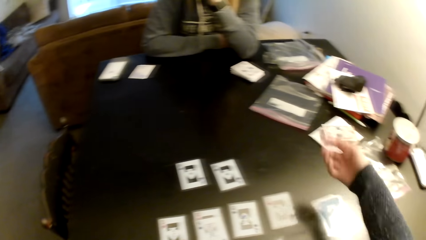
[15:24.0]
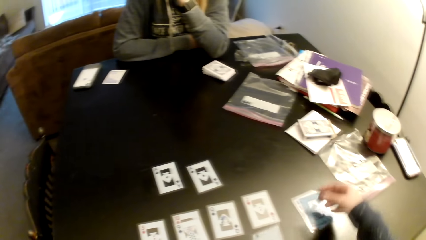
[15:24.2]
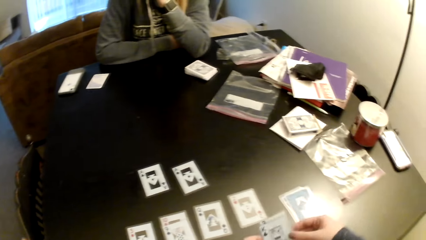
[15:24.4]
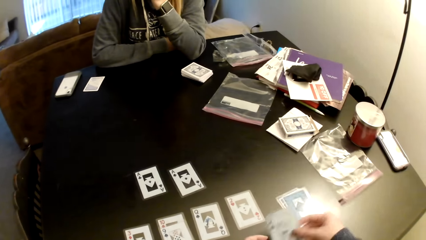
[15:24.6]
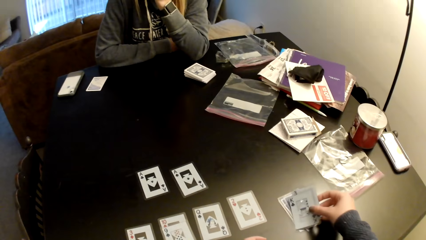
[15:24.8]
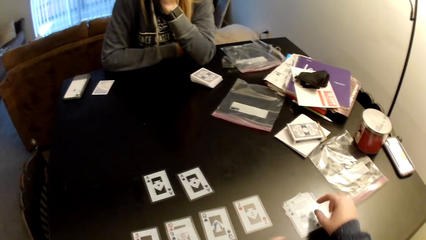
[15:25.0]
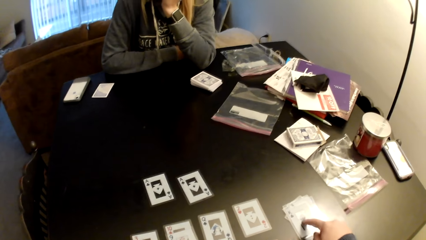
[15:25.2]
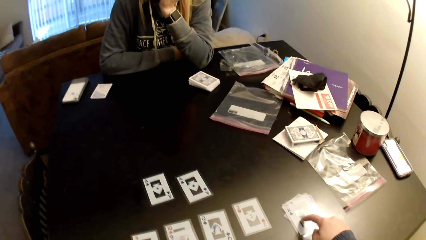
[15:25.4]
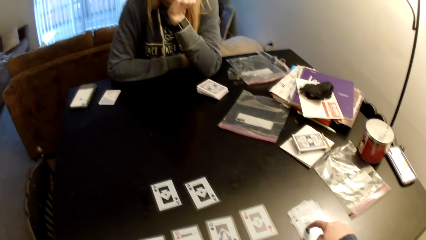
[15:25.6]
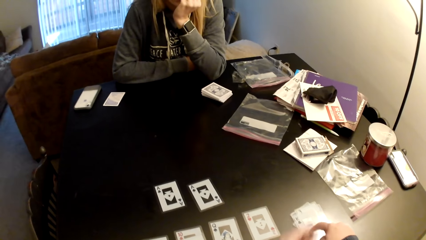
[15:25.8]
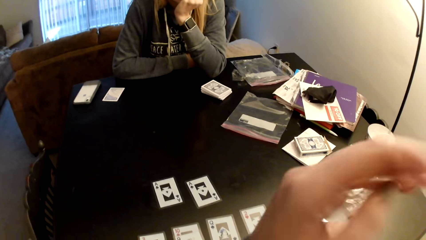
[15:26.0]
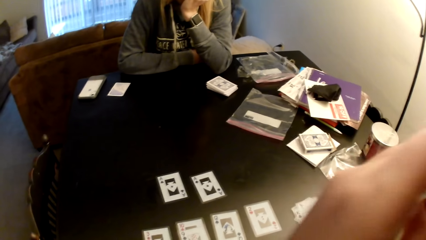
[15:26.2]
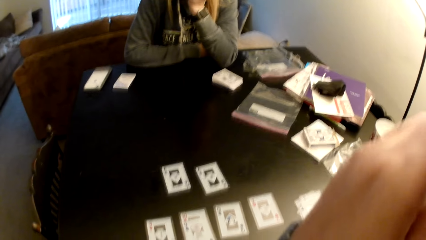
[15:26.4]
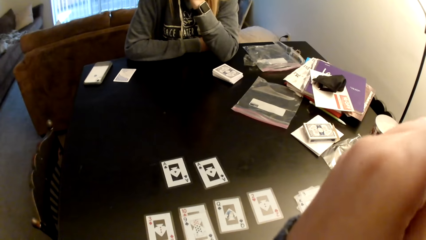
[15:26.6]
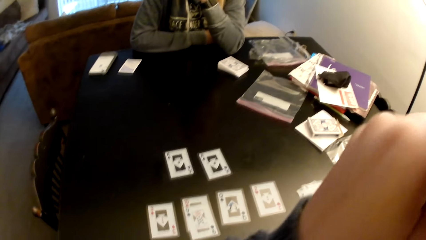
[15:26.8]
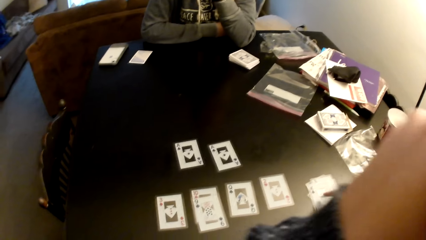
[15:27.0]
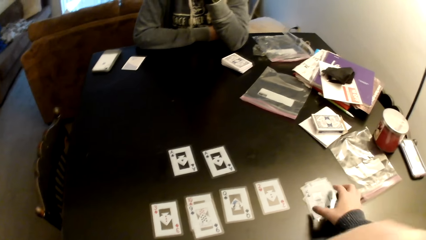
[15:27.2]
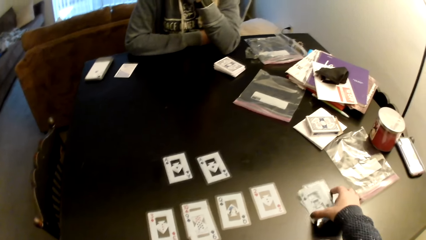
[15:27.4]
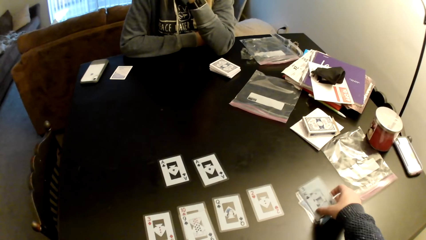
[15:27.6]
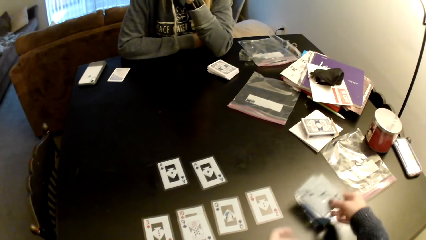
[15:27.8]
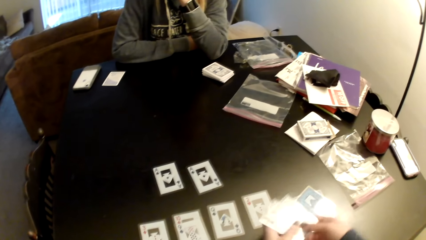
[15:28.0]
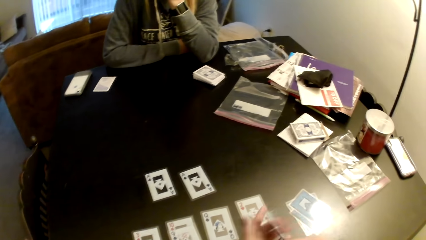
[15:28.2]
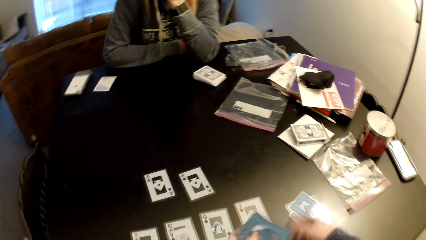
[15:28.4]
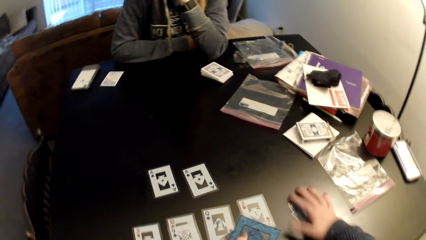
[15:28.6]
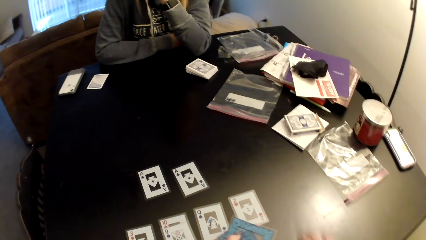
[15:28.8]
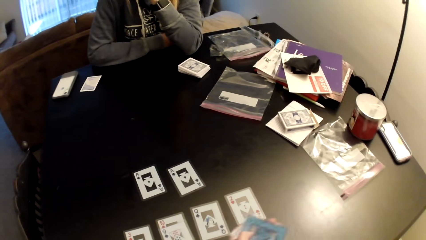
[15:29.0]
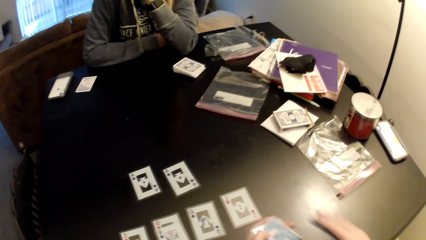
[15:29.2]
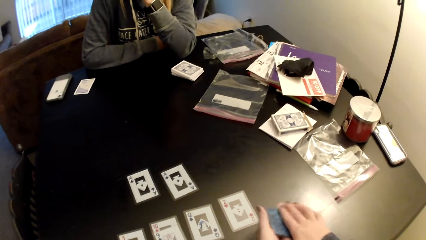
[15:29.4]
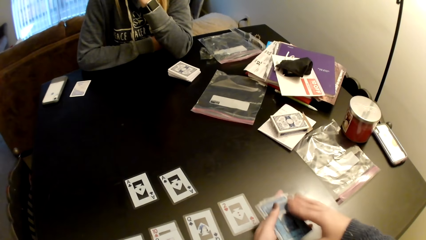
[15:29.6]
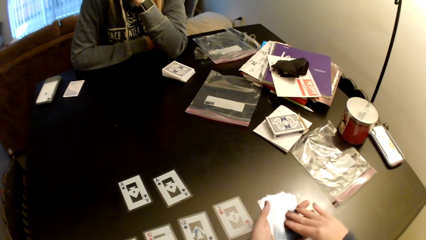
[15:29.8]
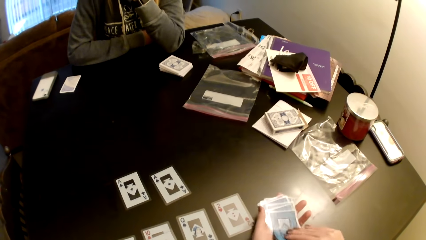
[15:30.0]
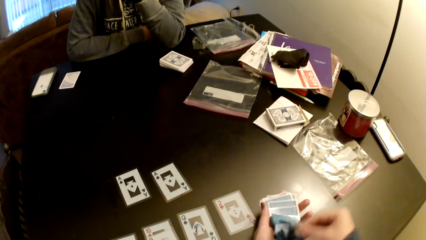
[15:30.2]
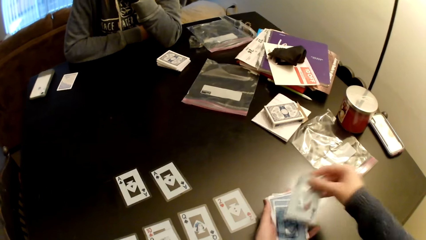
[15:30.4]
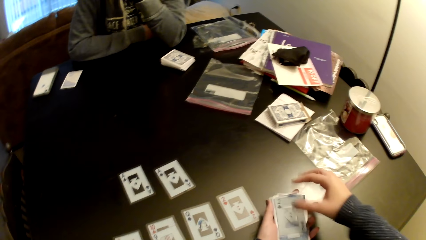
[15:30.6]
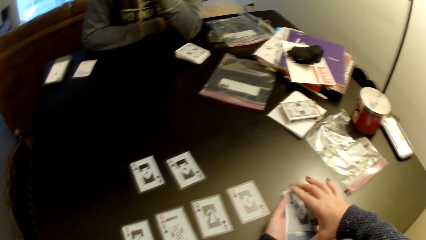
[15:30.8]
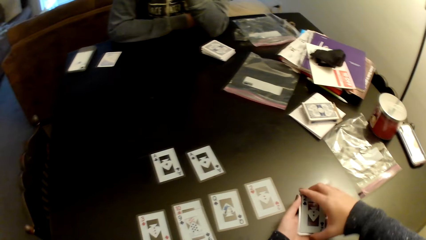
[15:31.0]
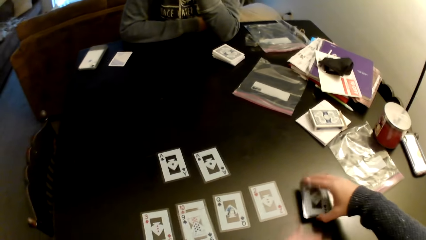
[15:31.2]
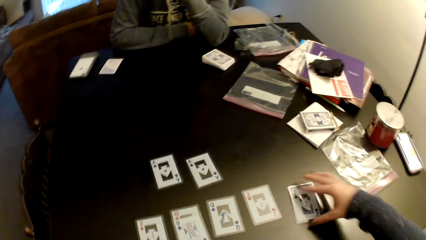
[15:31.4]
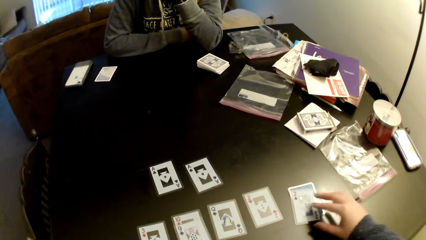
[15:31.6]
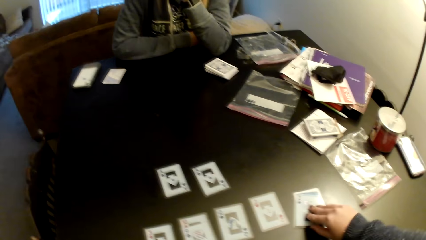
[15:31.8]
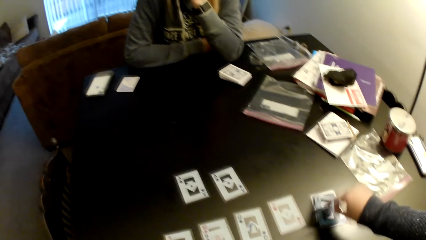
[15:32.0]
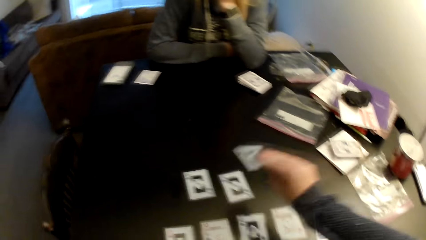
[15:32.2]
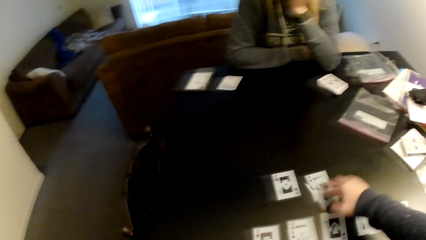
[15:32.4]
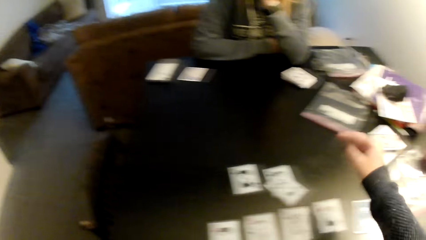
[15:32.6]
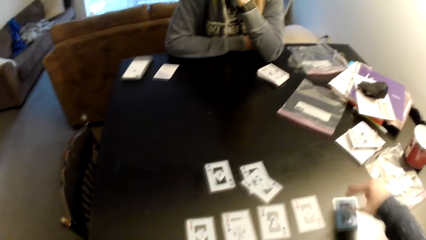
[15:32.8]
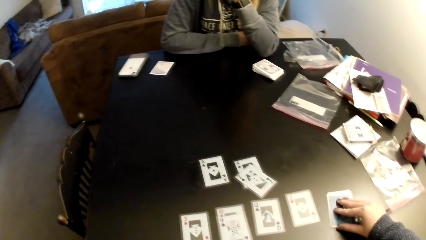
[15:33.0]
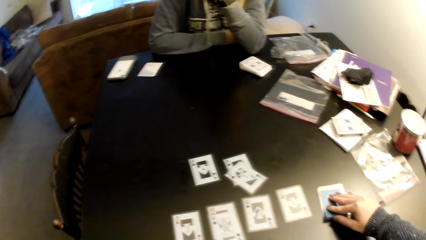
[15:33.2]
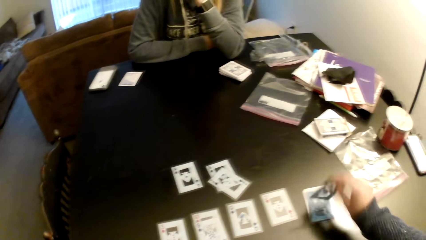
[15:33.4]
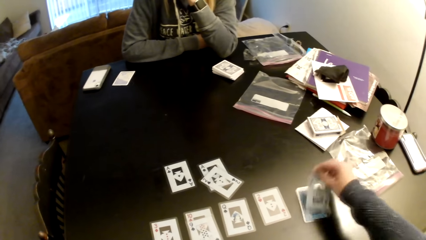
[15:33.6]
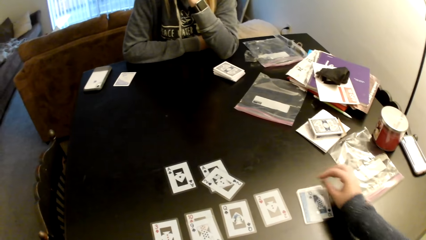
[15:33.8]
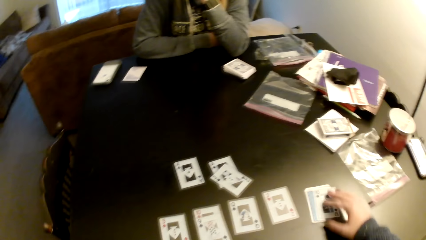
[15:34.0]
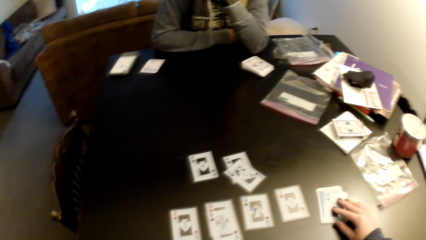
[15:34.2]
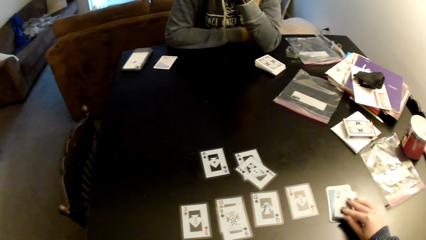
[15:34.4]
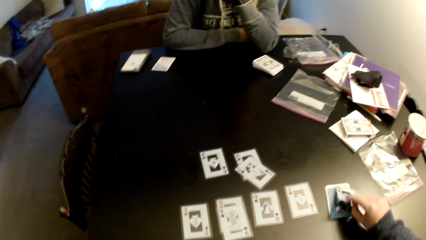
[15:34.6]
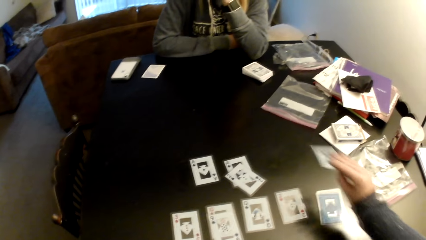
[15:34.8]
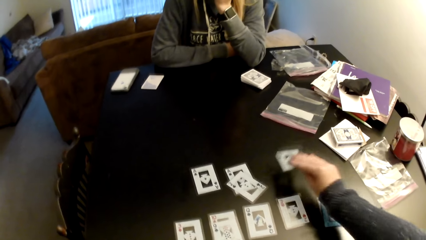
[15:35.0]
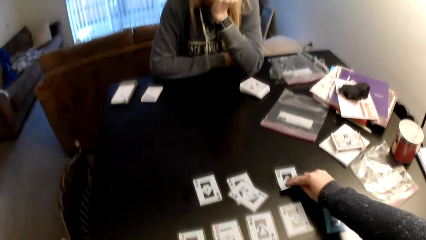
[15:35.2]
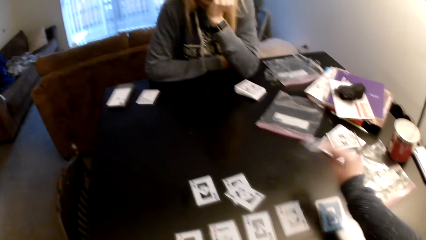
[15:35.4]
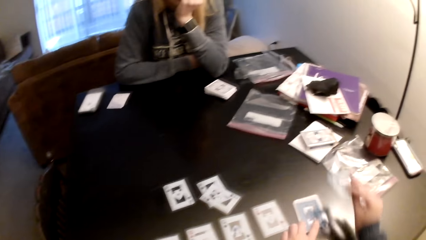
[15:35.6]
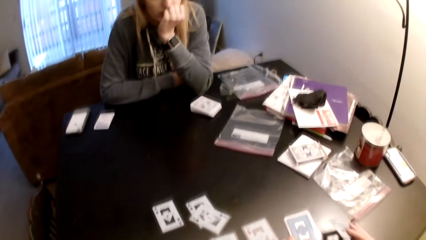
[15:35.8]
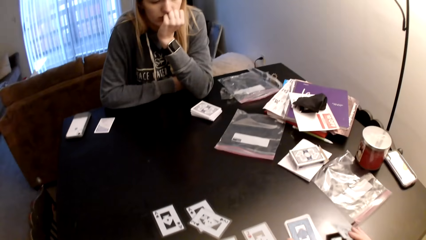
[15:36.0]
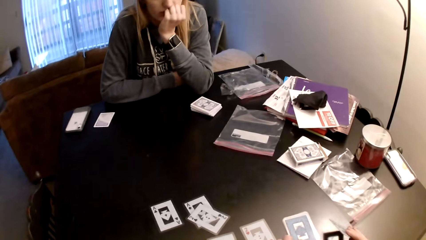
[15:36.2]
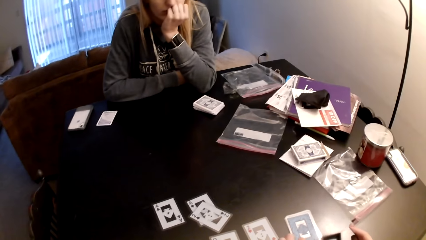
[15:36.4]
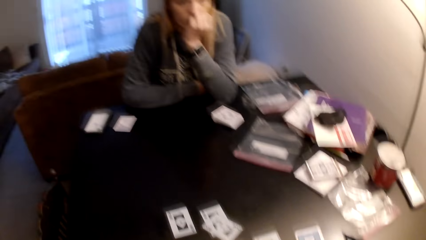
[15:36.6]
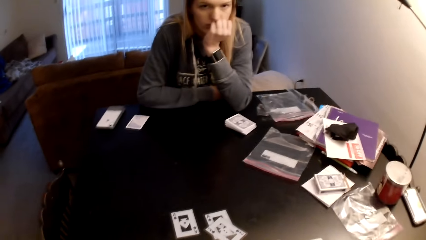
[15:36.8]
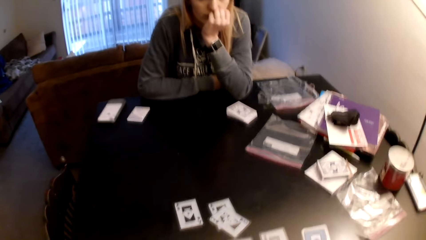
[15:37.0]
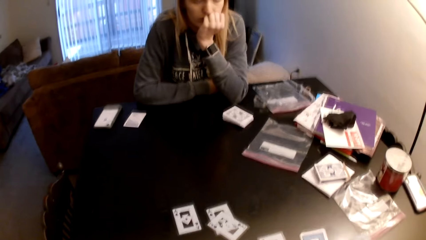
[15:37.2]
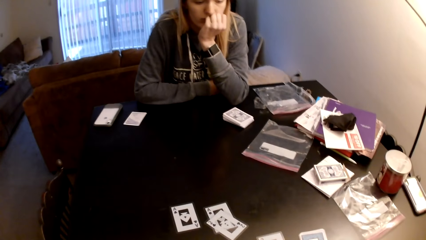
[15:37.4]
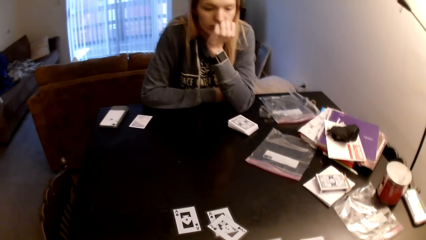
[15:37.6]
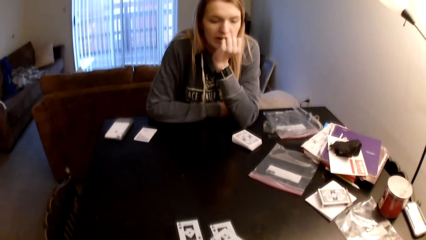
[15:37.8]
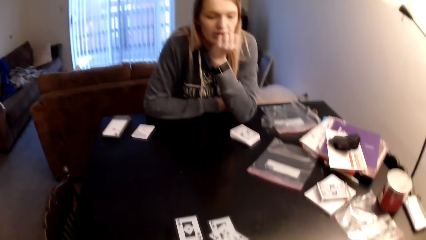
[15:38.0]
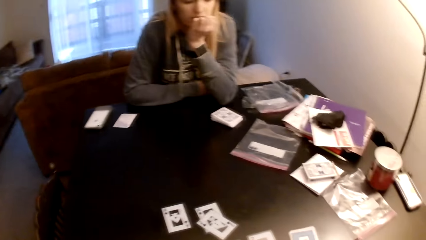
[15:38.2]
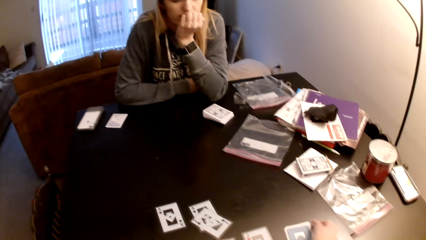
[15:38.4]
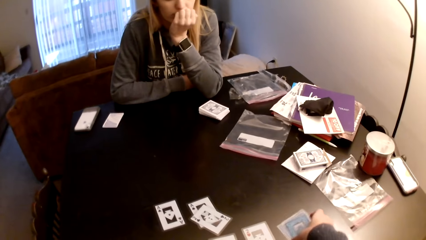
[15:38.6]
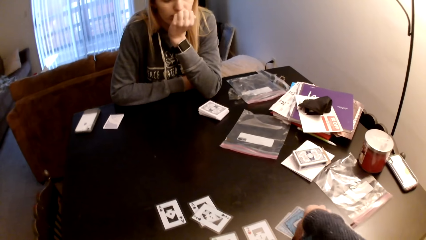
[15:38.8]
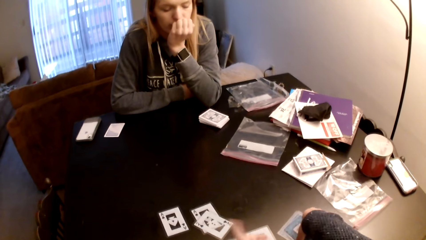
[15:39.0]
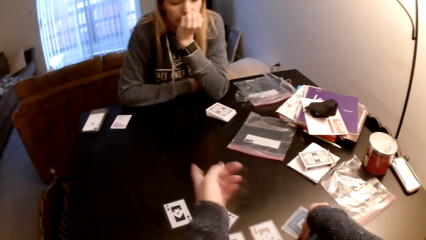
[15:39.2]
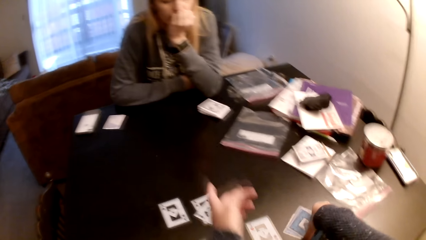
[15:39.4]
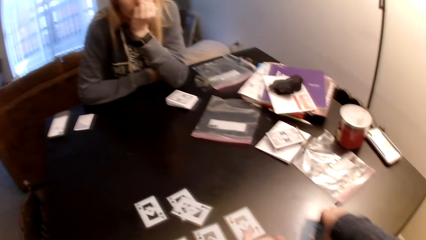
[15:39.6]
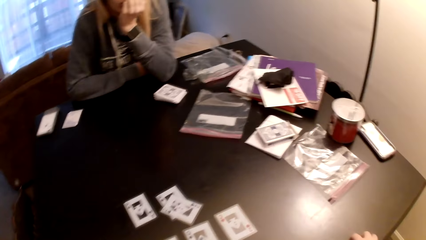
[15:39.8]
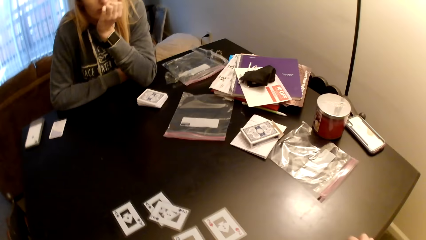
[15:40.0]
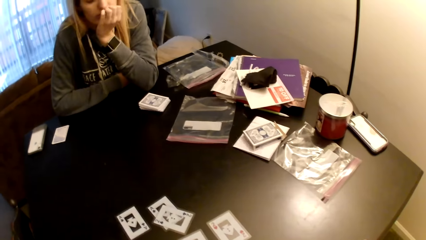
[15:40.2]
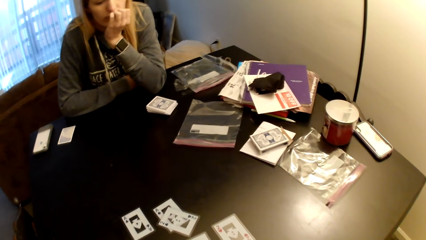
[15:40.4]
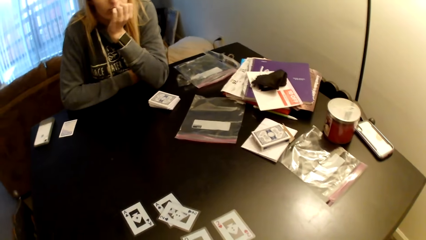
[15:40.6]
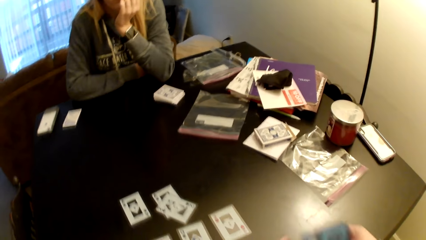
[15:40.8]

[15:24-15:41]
The camera wearer puts the card on the table. They move the cards on the table. They pick up a card, put the cards on the table, hold the cards with his hand, and hold something with his hand. They lift up her hand. They pick up cards and switch the cards to the other hand. They pick up cards from the table and switch the cards to the other hand. They flip a card and put the card on a card. They hold the cards with both hands, switch the cards to the other hand, and put the card on the table. They sort the cards with her hands. They pick up a card and put the card on a card. They move the cards on the table. They pick up a card and flip the card. They pick up a card and put the card on the table. They pick up a card and put the card on the table. They pick up cards from the table. They gesture his hand.
